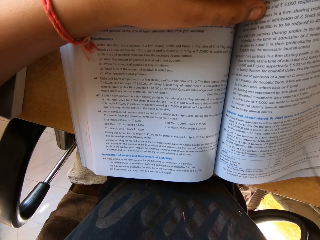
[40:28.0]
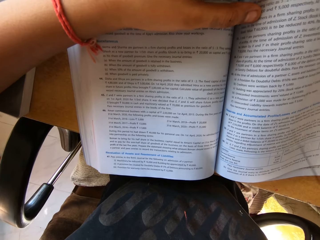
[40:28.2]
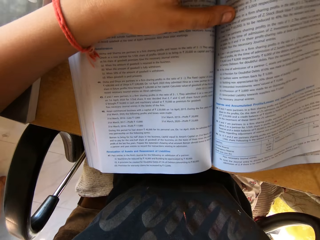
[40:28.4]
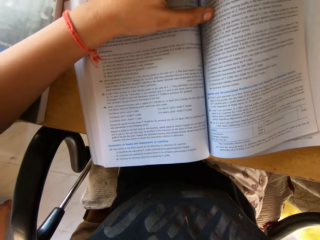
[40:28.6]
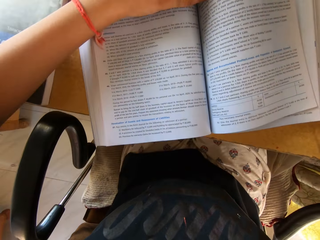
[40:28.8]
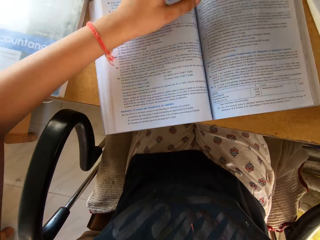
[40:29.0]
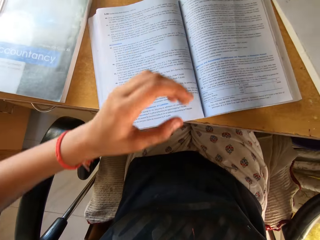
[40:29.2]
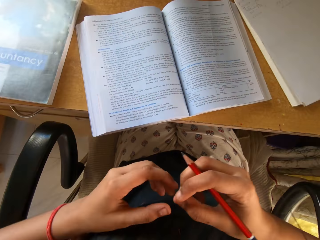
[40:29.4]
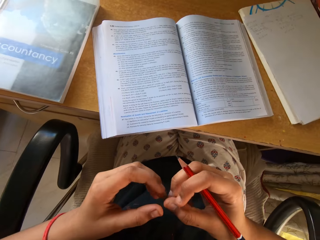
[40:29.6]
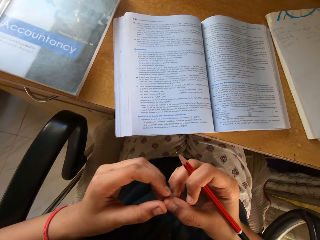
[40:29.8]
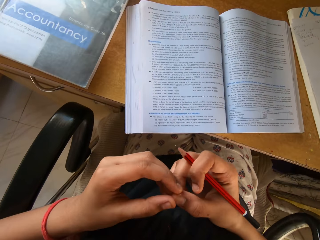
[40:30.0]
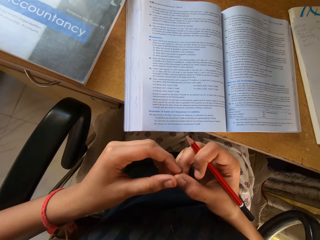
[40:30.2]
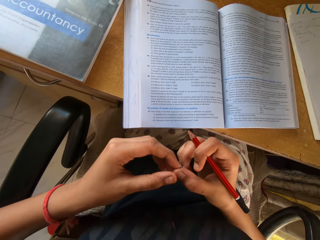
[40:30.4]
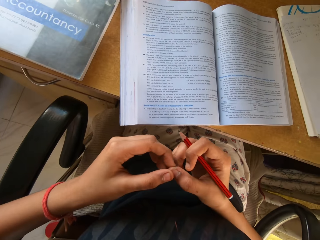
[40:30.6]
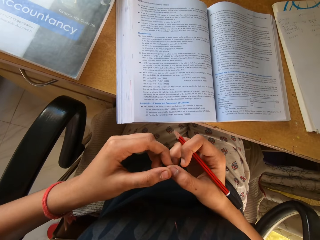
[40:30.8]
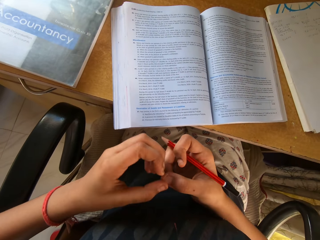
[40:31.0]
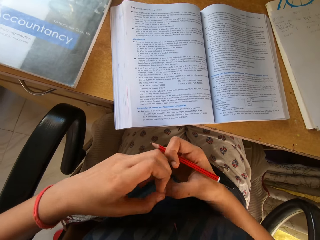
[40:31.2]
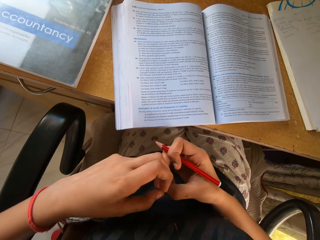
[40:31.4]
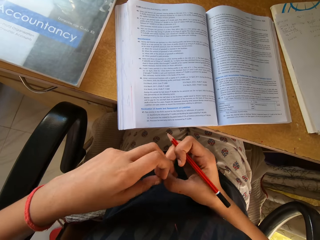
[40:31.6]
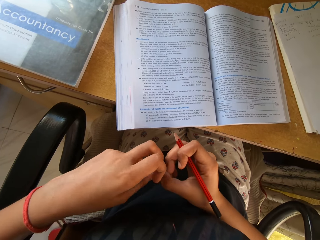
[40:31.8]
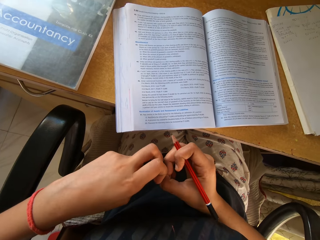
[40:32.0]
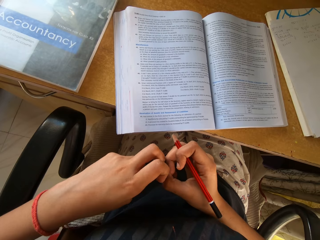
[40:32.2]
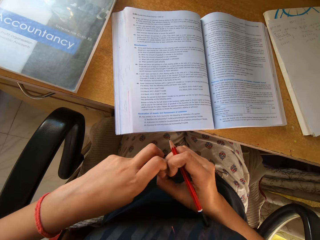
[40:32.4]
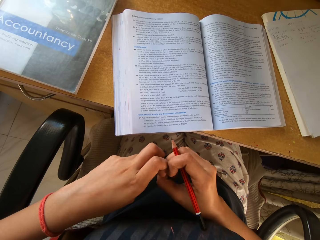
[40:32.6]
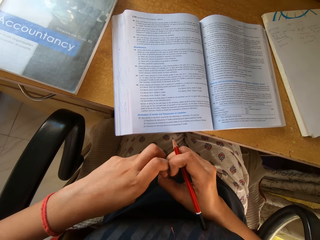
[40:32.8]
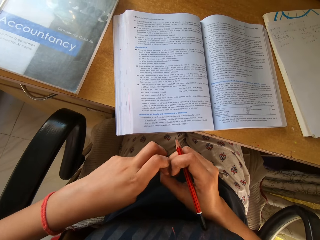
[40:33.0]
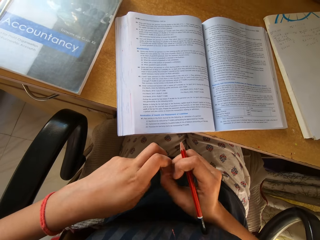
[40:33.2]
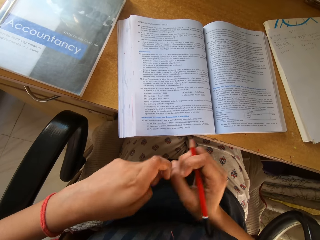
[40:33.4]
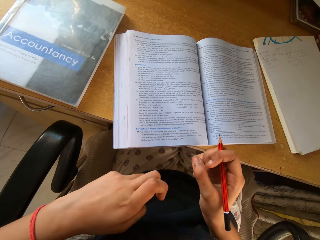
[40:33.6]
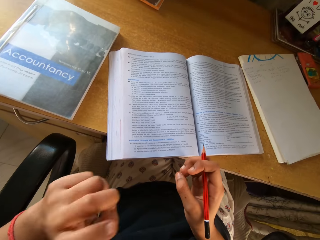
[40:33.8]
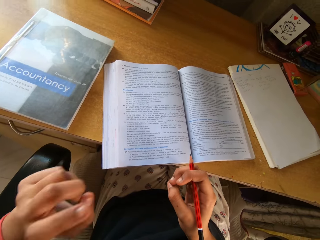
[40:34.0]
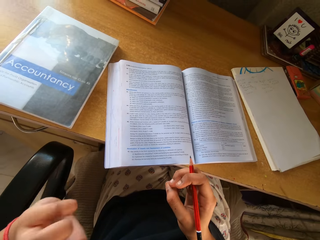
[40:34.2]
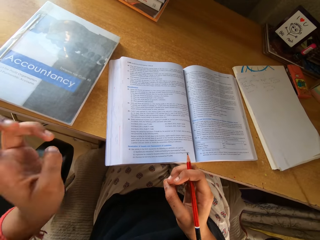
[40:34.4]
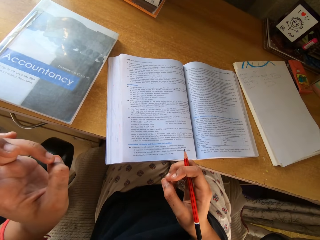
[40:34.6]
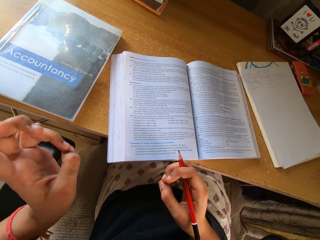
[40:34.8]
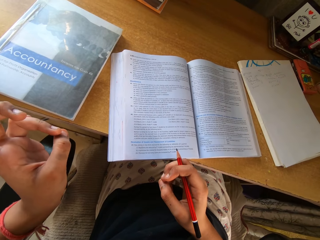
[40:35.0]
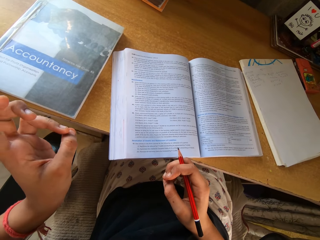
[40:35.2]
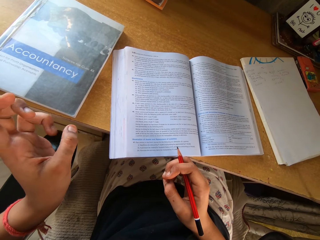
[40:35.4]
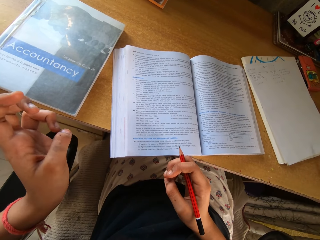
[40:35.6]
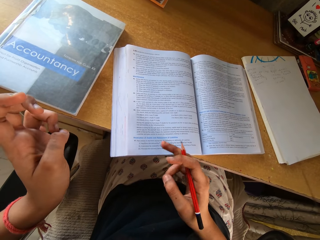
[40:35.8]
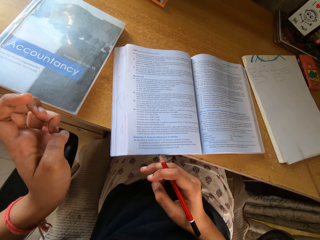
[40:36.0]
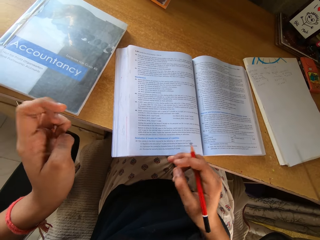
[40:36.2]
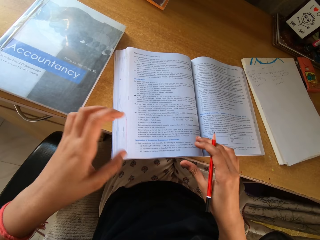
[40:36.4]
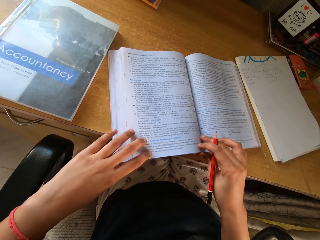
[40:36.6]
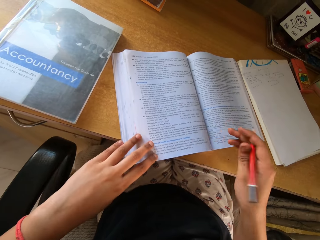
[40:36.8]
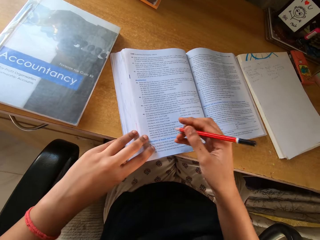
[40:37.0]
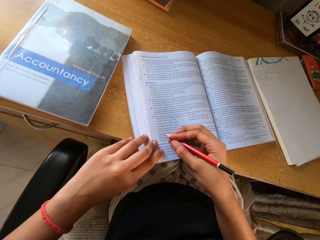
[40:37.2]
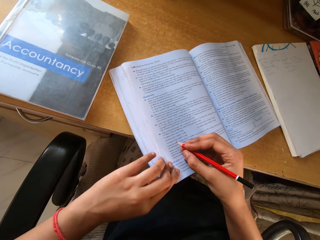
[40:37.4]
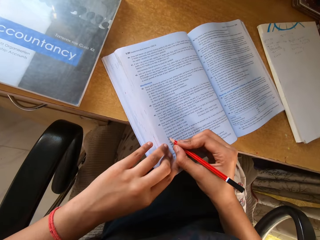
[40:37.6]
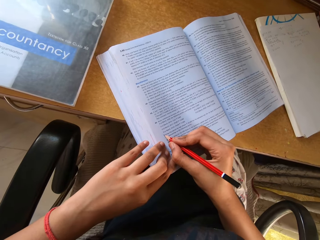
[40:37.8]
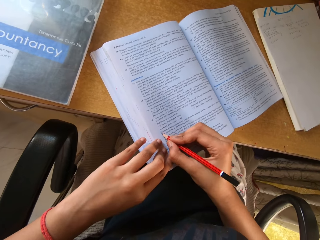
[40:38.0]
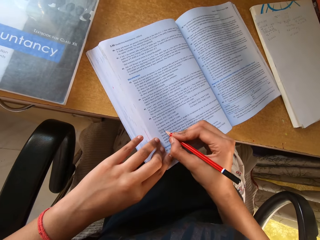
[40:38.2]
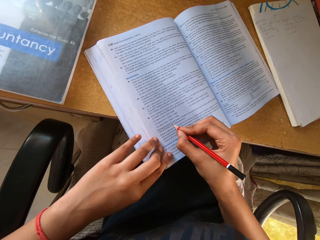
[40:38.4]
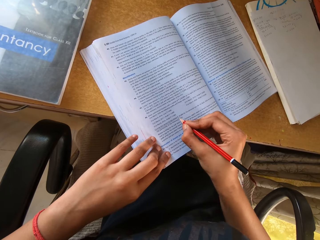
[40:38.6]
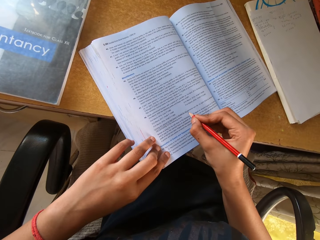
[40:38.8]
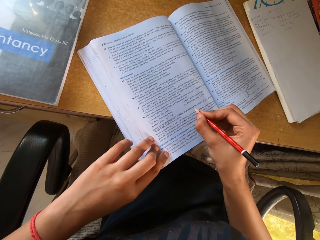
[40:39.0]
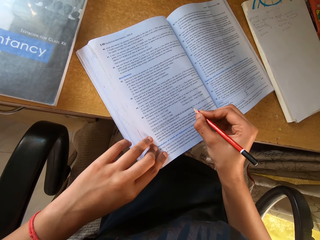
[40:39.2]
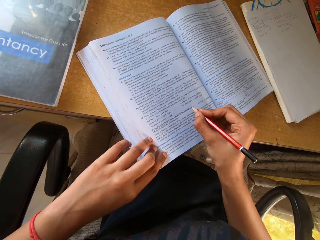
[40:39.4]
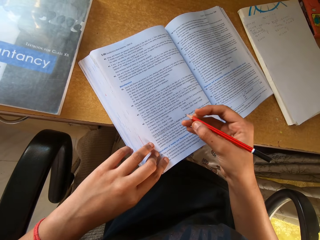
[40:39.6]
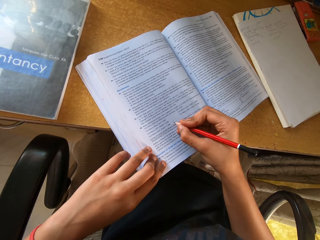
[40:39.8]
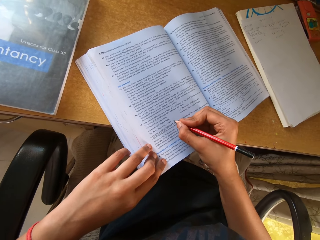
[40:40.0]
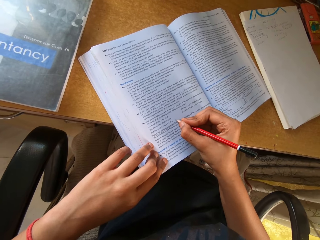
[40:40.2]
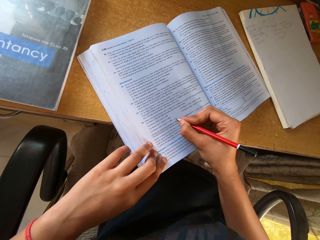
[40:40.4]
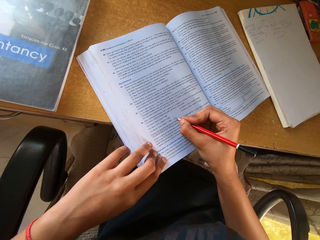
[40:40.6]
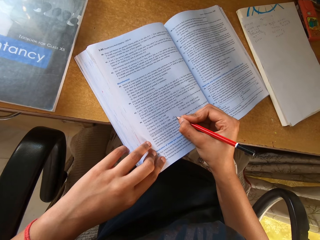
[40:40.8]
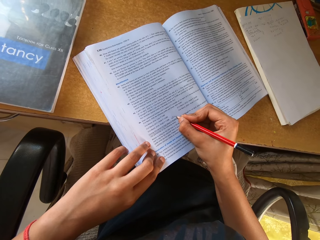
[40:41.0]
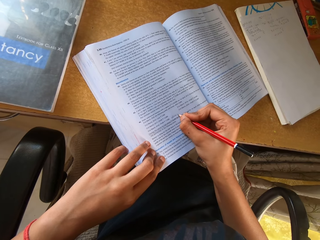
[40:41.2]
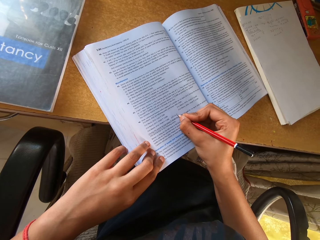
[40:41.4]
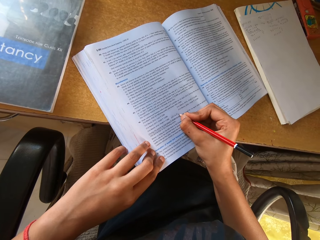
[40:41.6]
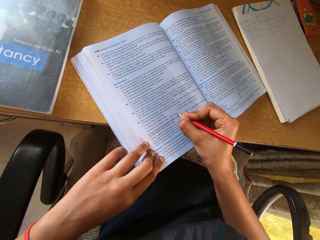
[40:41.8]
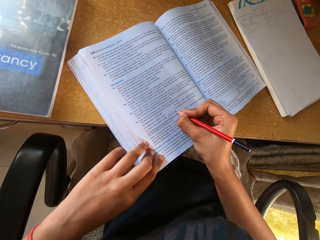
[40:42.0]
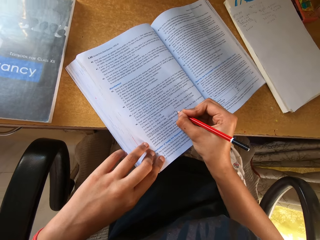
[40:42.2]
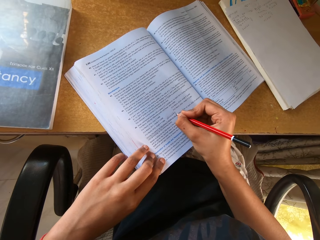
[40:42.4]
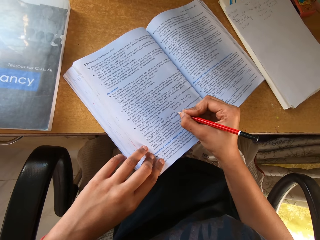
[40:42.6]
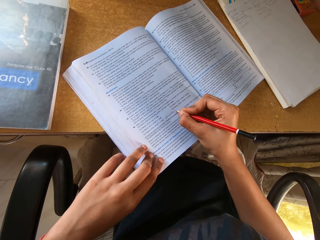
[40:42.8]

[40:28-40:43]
The camera wearer releases the book. She touches her fingers and looks at her nails. She pushes the book, writes on the book with a pencil, pulls the book, and underlines the book. She writes on the textbook with a pencil.

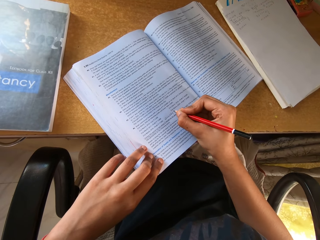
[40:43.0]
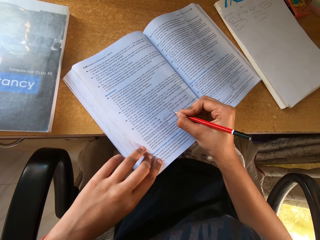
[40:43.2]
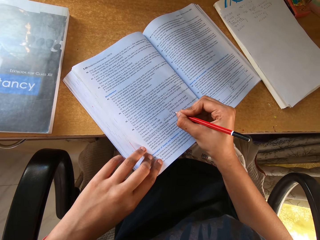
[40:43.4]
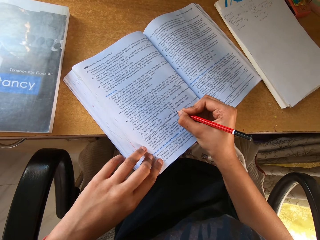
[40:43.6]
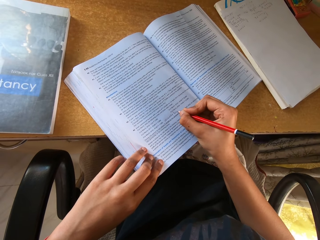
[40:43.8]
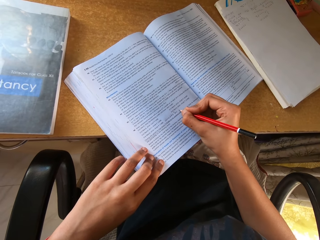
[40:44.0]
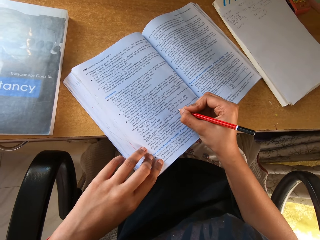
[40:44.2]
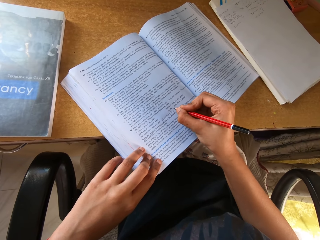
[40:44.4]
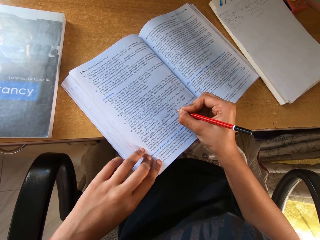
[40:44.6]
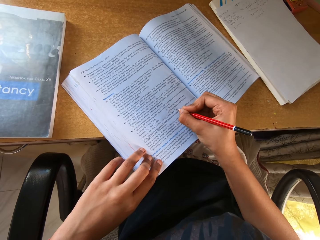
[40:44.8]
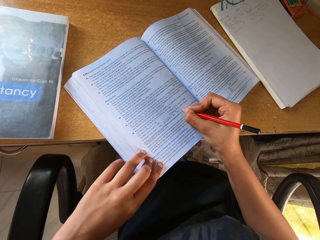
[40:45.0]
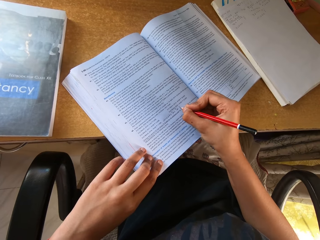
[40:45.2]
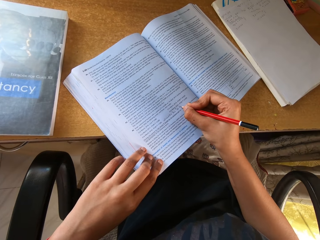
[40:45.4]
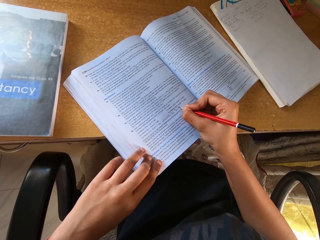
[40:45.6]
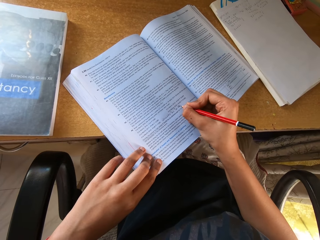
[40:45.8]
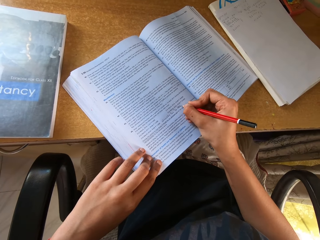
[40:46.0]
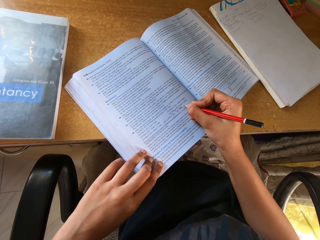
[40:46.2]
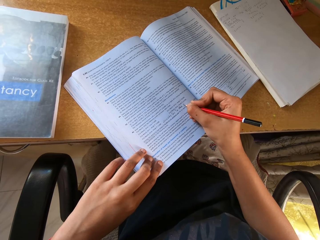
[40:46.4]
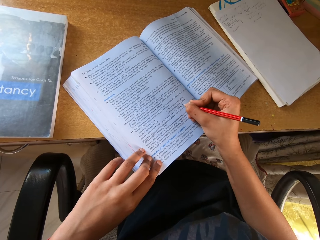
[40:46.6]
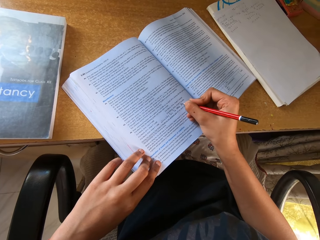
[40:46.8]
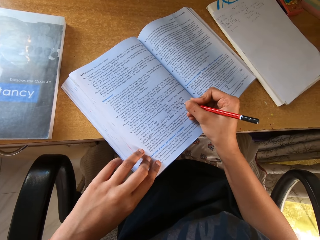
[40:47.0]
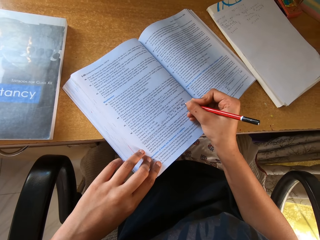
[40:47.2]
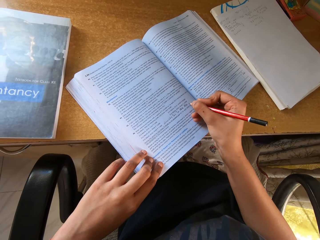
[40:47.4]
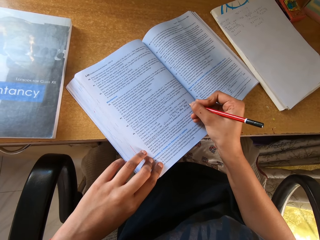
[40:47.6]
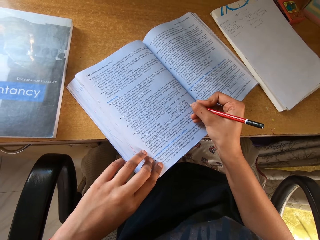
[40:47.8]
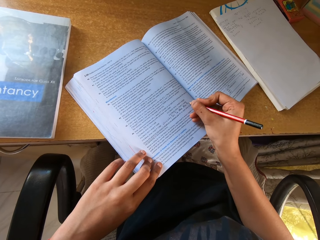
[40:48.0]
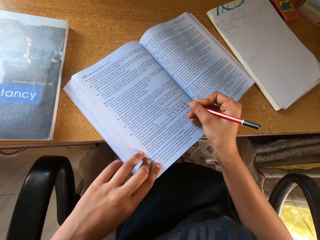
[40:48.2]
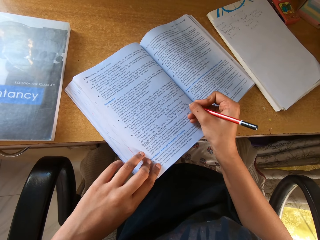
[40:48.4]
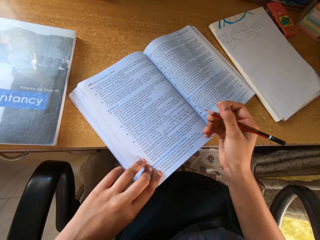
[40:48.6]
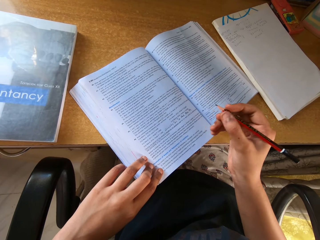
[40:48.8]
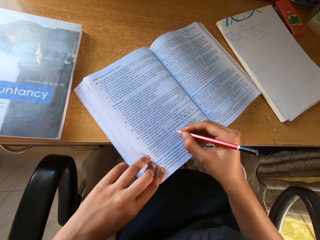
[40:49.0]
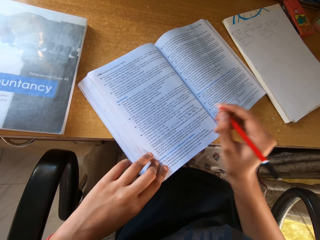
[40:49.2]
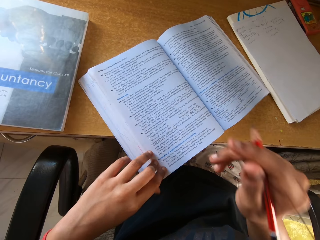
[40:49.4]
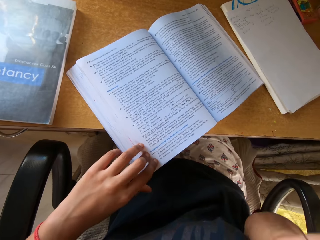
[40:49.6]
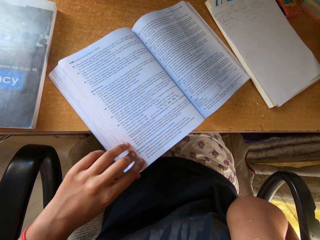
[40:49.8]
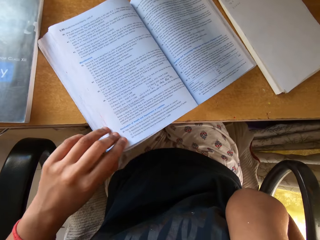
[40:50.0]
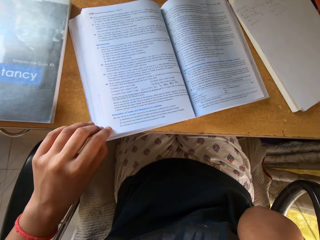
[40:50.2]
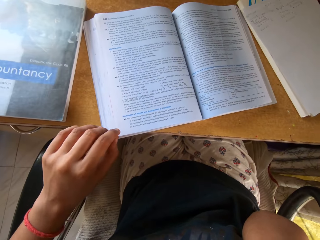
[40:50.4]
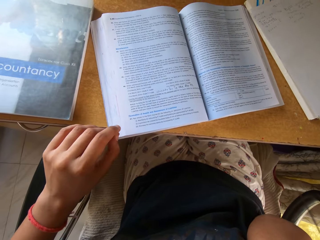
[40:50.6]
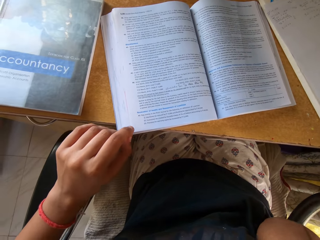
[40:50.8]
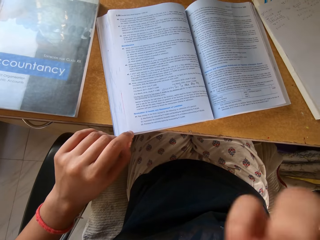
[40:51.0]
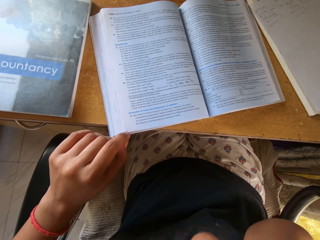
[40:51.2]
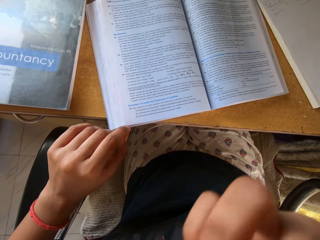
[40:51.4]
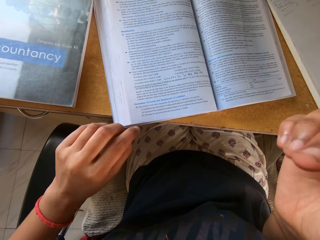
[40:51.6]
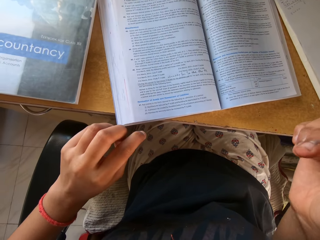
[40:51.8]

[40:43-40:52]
The camera wearer writes on the textbook with a pencil. She writes on the textbook with a pencil again. She raises her left hand. She moves the textbook.
